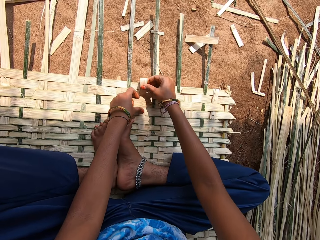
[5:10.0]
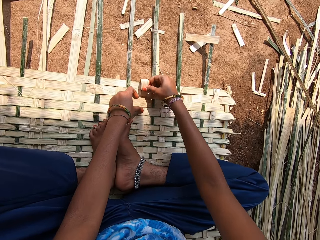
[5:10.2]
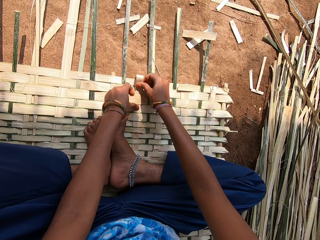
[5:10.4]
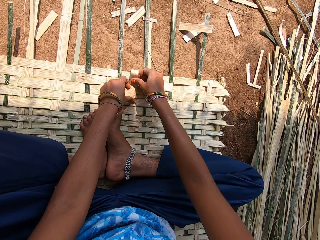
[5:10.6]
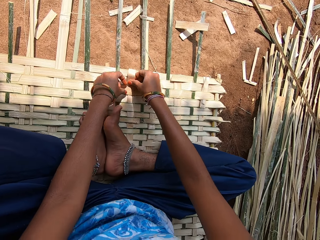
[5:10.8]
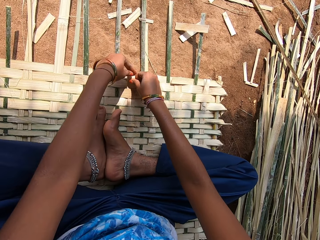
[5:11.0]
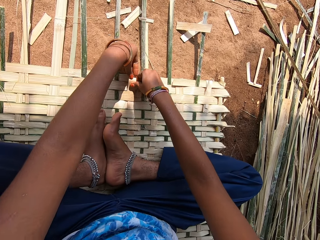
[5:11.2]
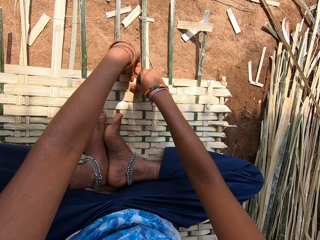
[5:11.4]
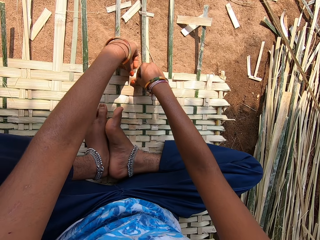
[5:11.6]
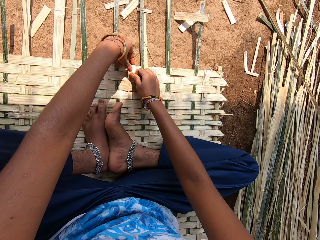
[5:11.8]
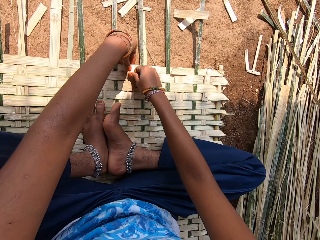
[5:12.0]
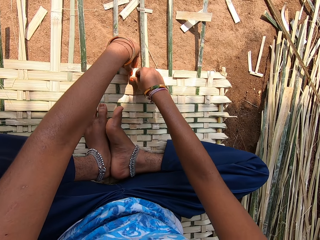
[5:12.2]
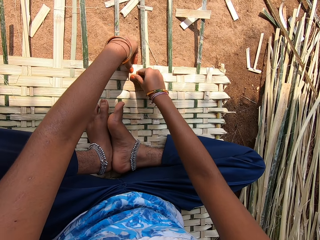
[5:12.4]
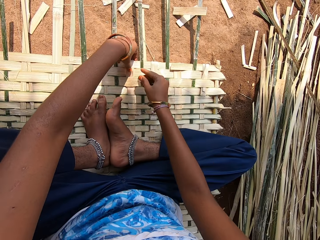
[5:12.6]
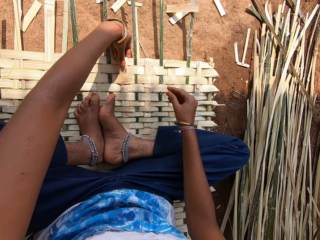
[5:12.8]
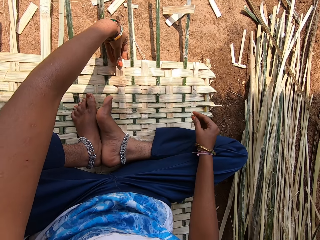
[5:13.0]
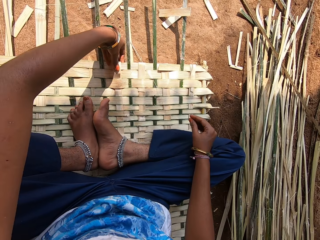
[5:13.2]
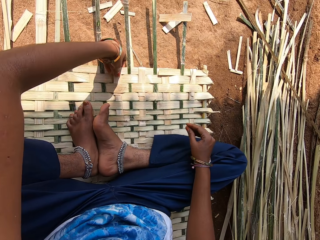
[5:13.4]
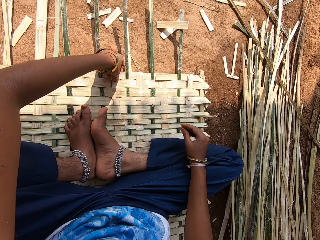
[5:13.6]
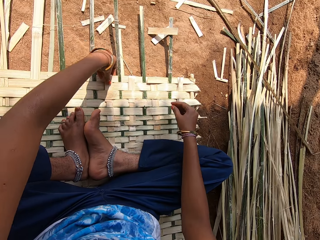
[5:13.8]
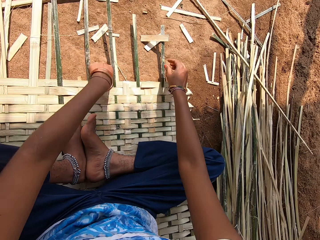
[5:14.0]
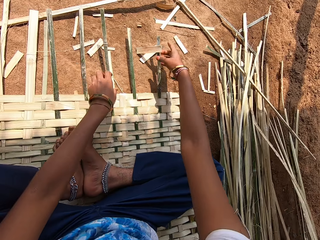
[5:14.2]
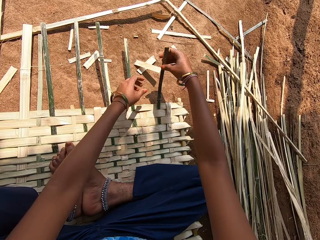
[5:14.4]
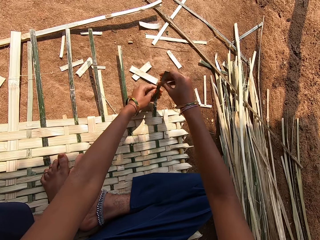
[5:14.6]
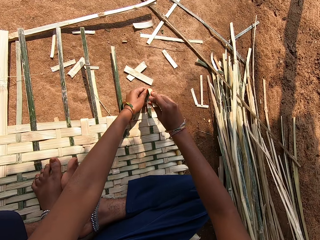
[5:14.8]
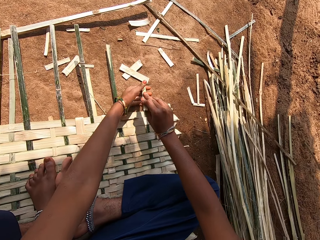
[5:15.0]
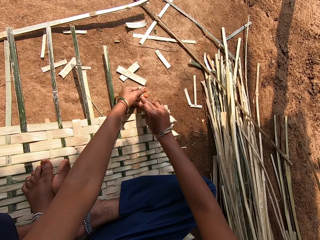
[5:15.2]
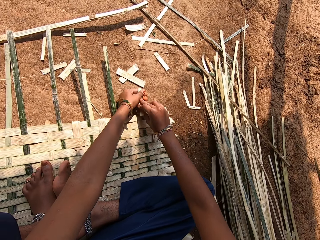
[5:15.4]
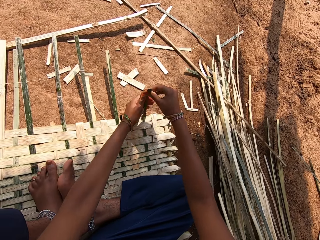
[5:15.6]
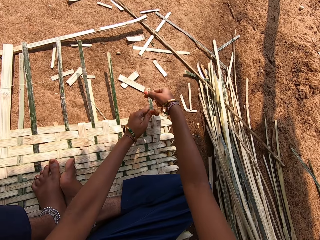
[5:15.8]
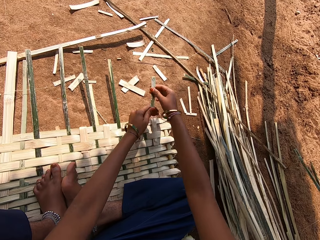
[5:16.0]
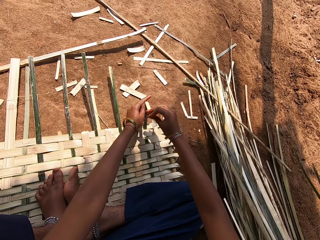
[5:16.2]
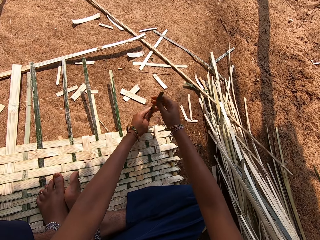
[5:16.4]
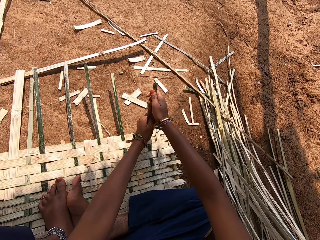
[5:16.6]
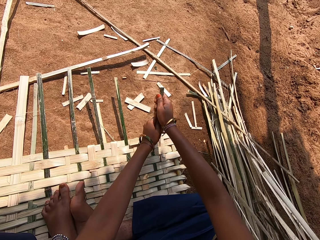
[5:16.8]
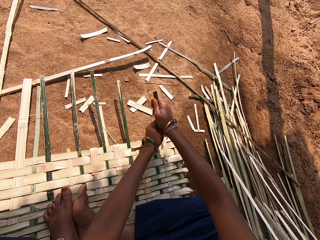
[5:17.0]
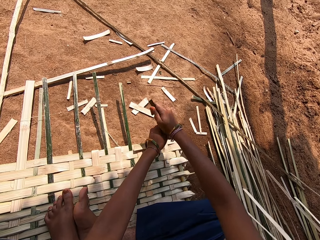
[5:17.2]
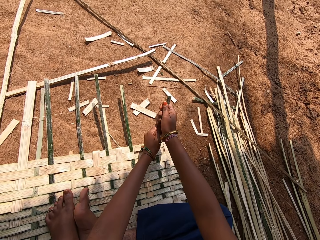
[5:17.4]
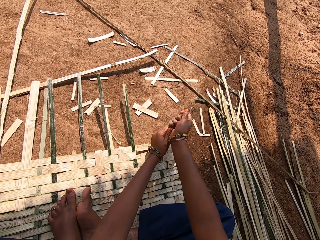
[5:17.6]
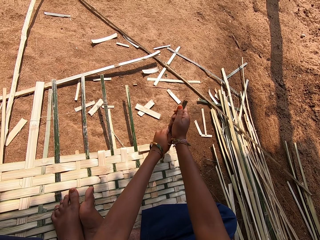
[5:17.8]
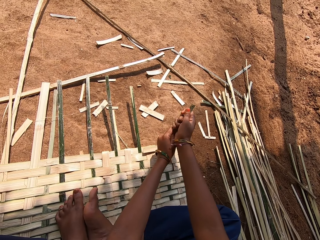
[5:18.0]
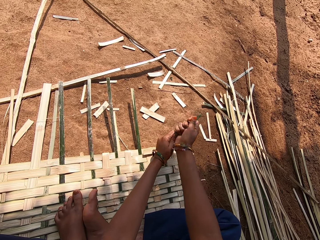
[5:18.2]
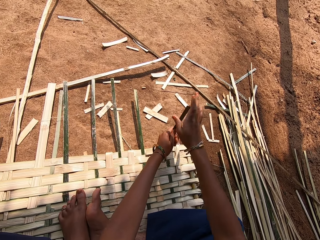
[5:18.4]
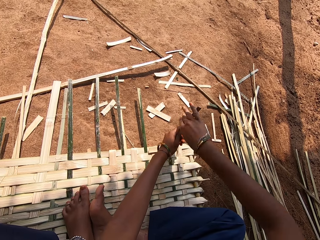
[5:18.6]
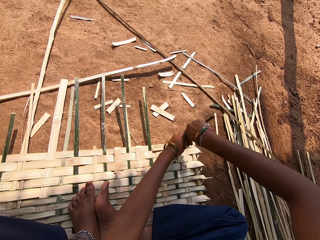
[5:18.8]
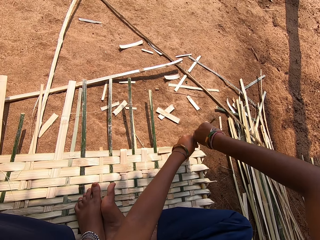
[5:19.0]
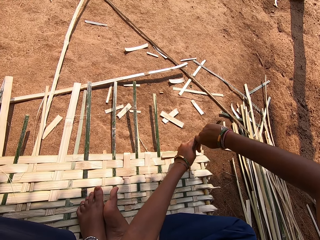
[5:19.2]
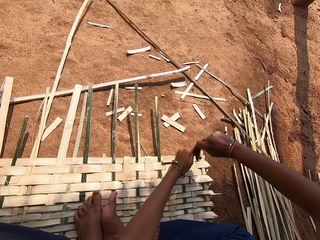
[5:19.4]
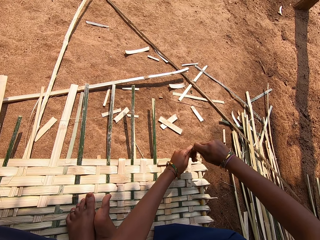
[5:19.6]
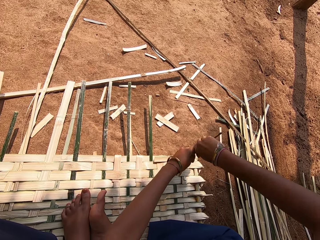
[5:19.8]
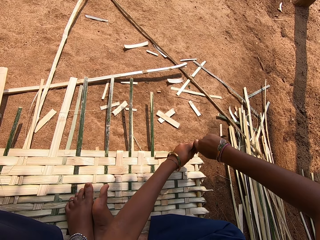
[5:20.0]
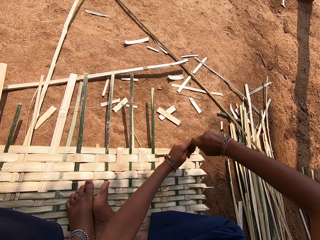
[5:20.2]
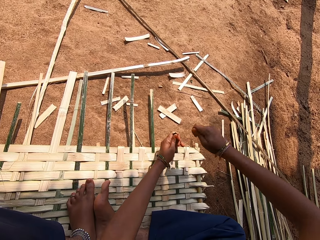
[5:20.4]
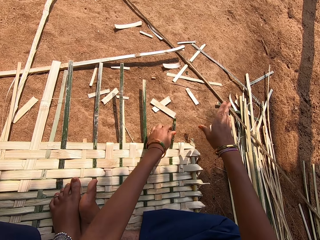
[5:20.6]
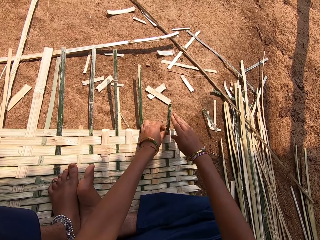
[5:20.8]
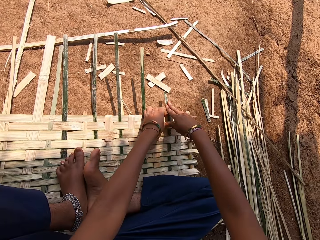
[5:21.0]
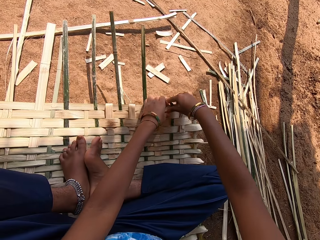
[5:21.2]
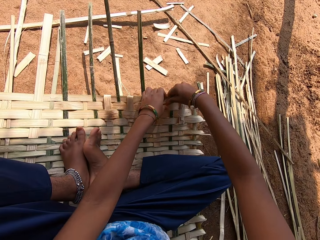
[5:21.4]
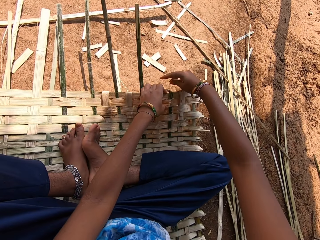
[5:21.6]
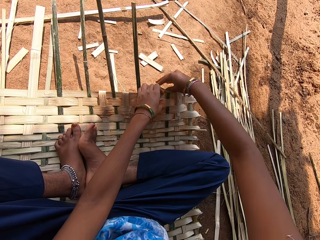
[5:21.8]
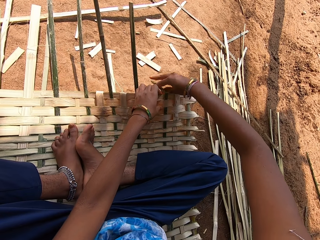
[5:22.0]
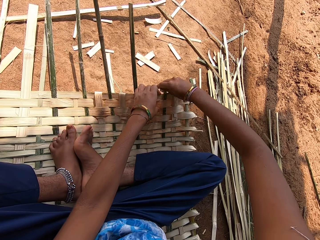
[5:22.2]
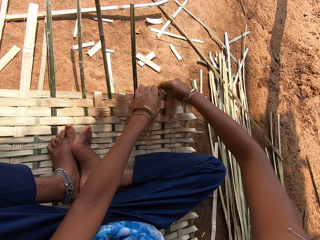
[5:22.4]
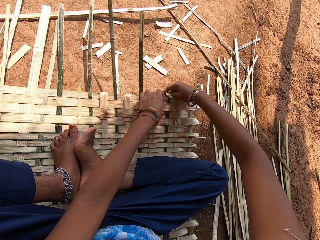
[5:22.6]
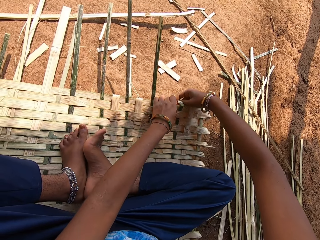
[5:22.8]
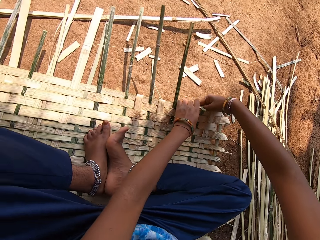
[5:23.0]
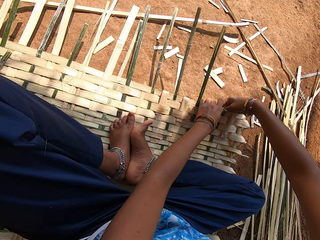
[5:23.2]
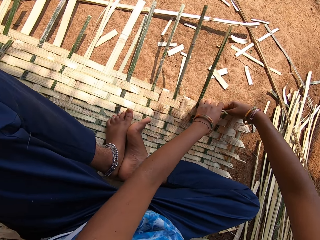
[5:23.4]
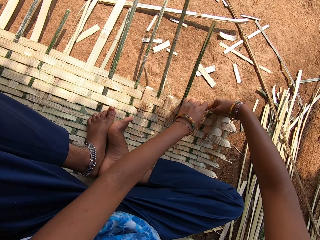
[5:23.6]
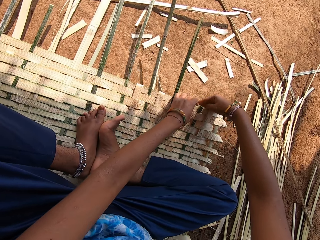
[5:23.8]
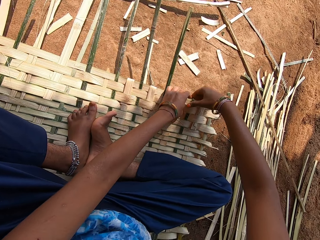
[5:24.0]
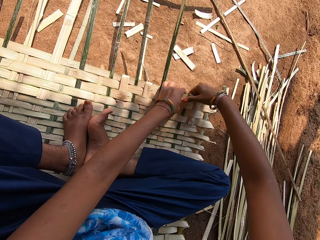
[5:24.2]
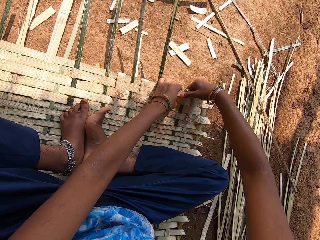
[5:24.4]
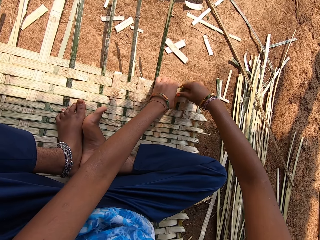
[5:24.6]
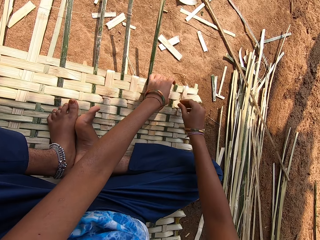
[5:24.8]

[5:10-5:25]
The camera wearer drops down the reed. They weave a bamboo mat. They fix the reed. They slightly break the end of a bamboo. They fold the reed. They cut the reed. They drop down the reed. They weave the bamboo mat.

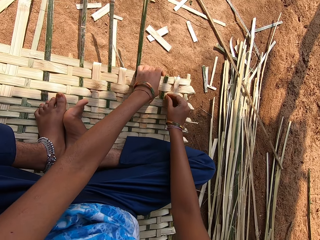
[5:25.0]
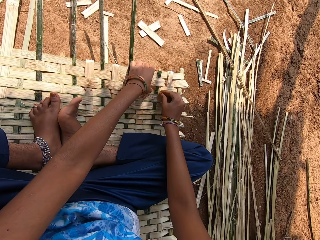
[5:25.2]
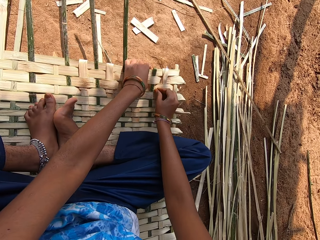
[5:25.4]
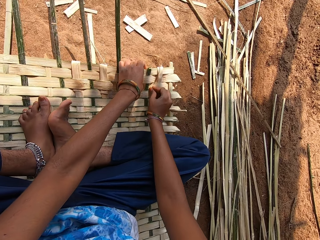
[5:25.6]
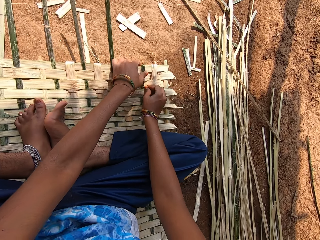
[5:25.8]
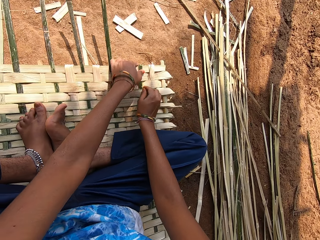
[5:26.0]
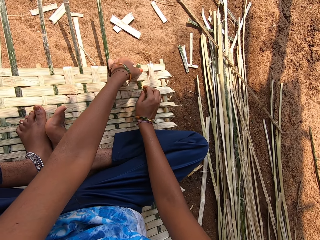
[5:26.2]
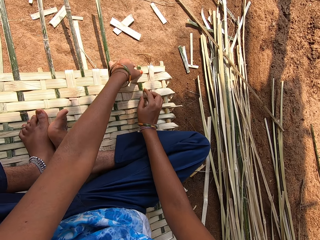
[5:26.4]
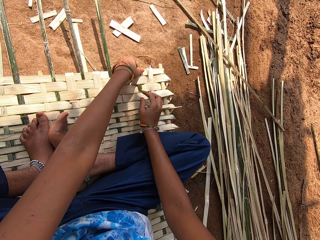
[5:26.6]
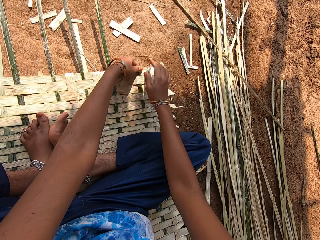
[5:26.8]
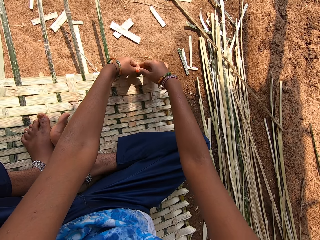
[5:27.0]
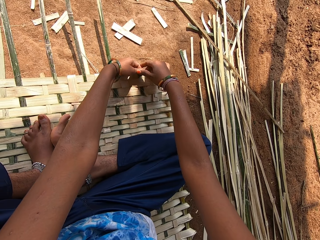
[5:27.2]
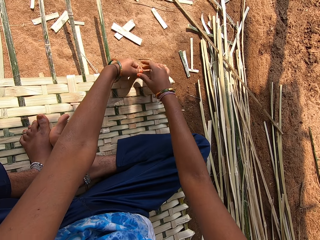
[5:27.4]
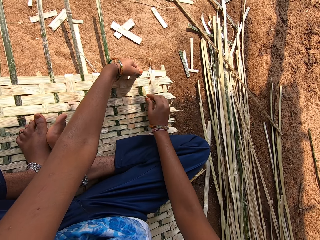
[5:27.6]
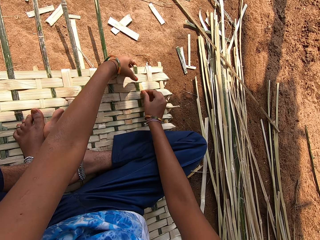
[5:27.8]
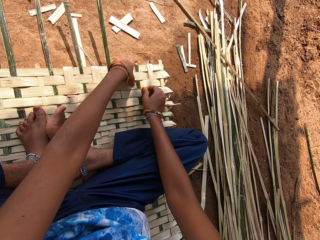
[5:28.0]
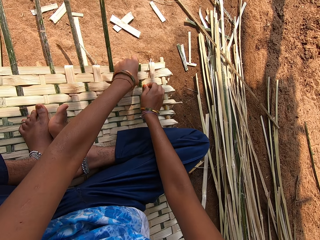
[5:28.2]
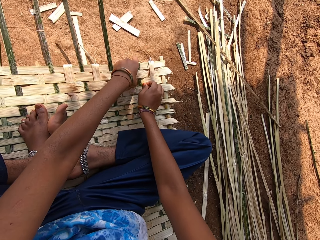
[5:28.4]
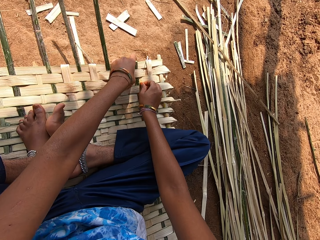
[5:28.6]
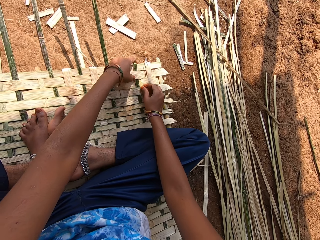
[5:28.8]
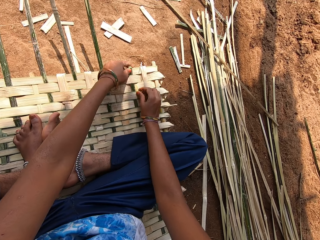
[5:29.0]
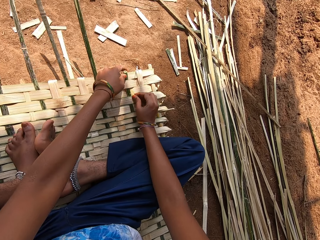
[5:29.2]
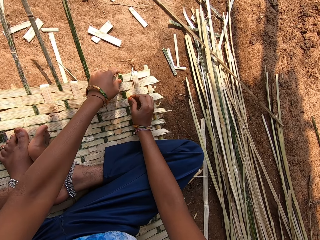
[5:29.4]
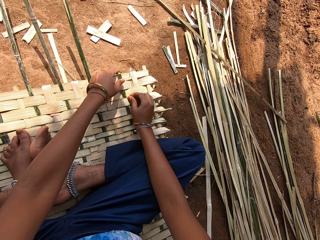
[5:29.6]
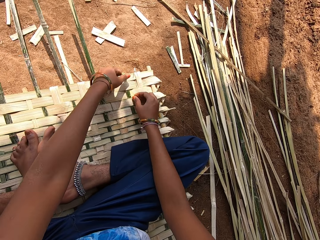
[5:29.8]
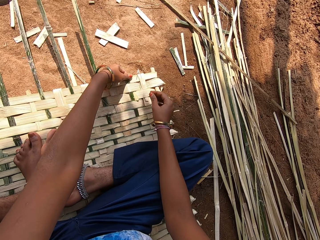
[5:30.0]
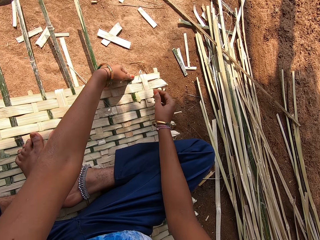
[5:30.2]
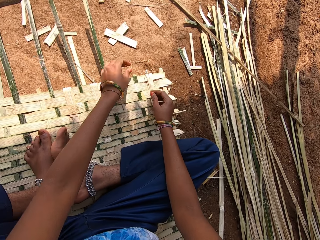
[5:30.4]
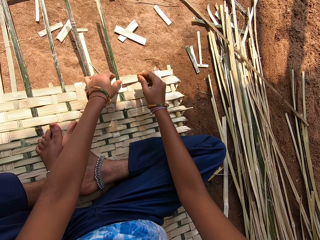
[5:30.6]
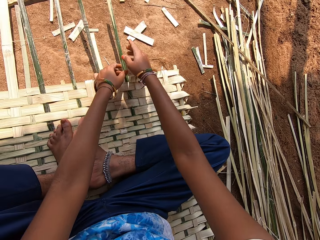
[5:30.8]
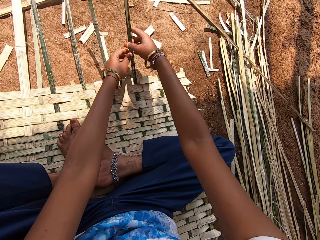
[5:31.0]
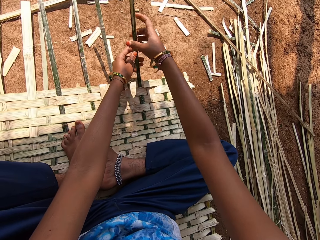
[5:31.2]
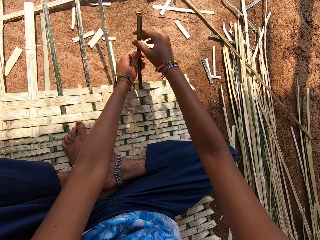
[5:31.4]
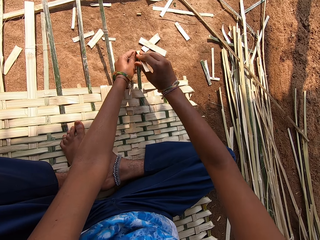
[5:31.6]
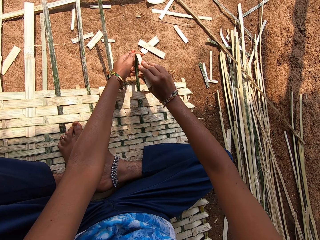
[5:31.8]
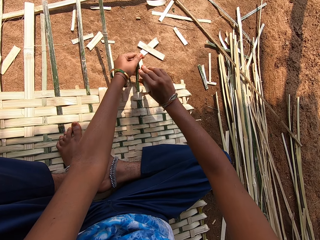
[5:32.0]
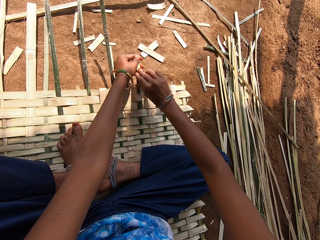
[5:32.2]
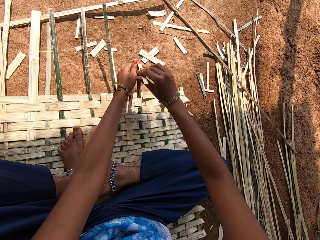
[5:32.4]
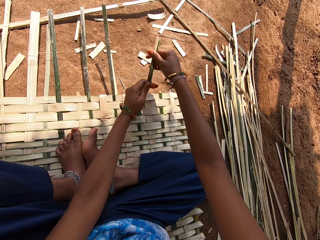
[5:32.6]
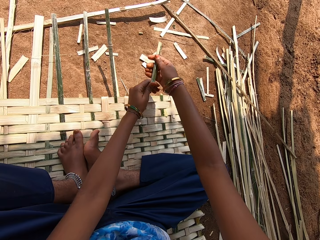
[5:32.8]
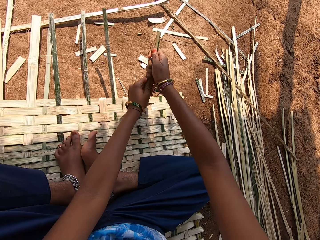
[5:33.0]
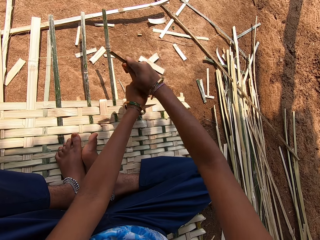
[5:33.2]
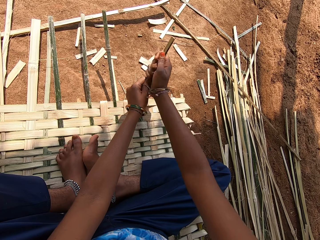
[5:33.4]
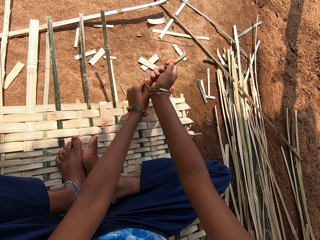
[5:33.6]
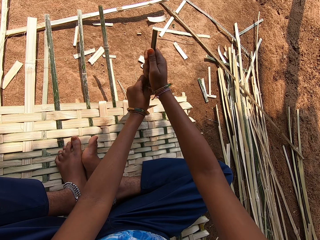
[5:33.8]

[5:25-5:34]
The camera wearer touches the reed. They slightly break the end of a bamboo. They fold the reed.
